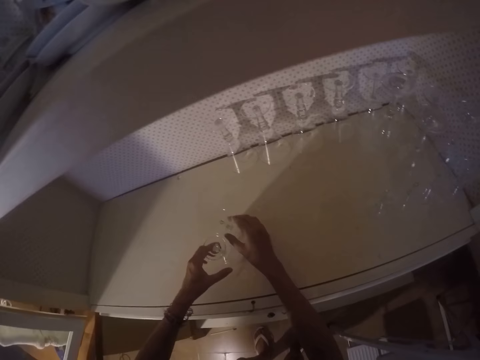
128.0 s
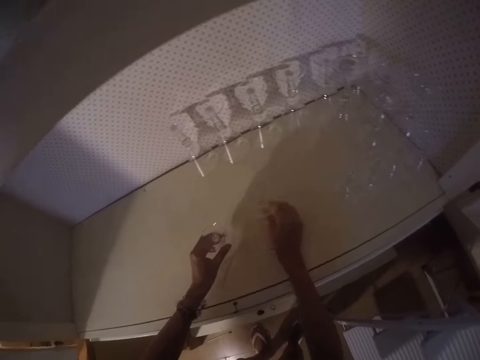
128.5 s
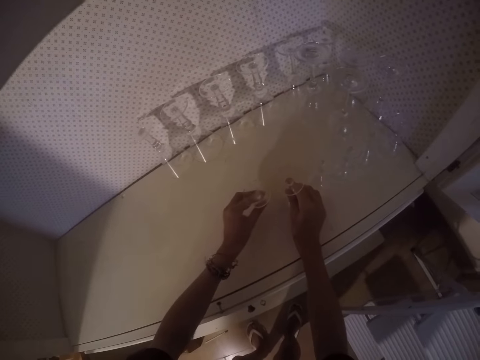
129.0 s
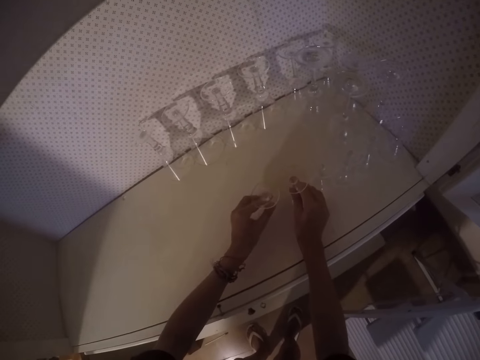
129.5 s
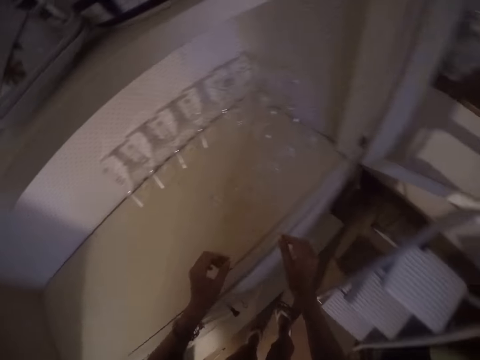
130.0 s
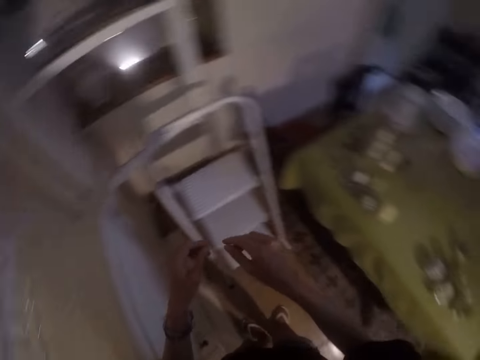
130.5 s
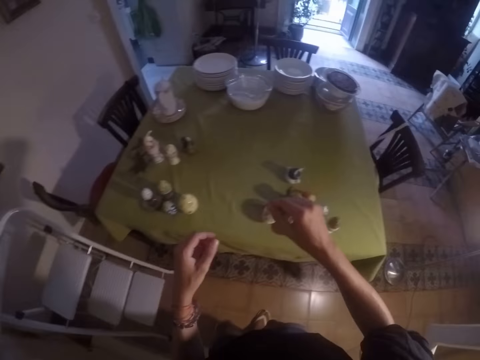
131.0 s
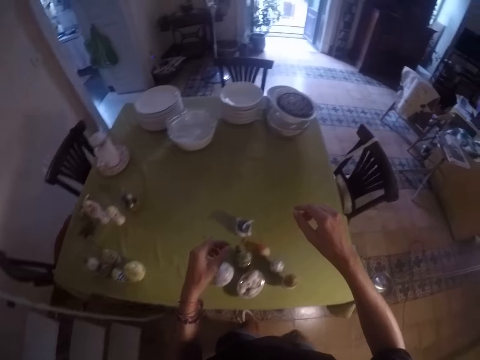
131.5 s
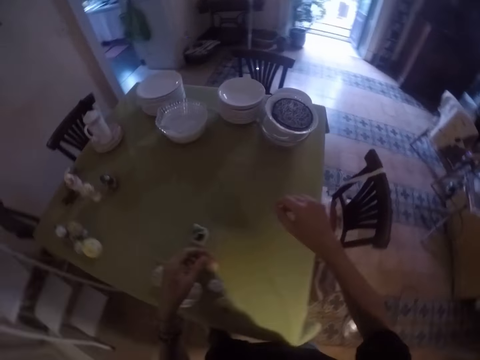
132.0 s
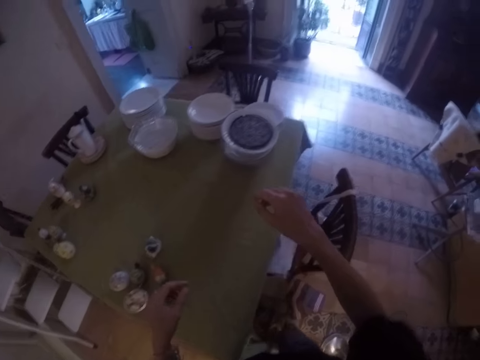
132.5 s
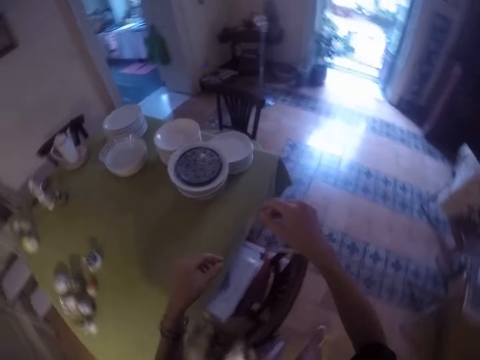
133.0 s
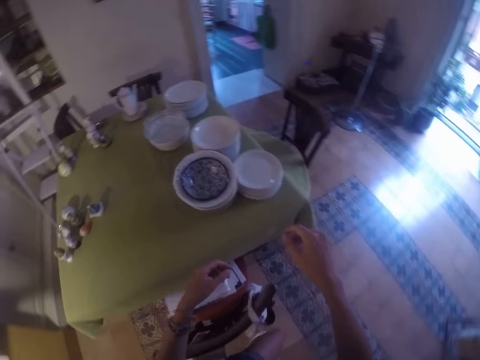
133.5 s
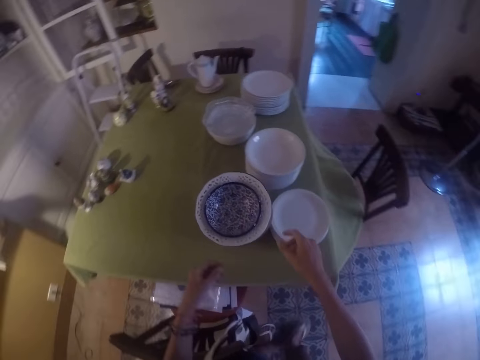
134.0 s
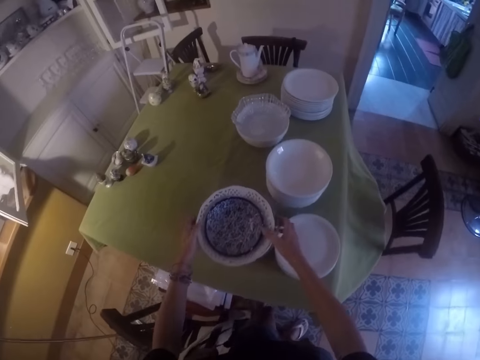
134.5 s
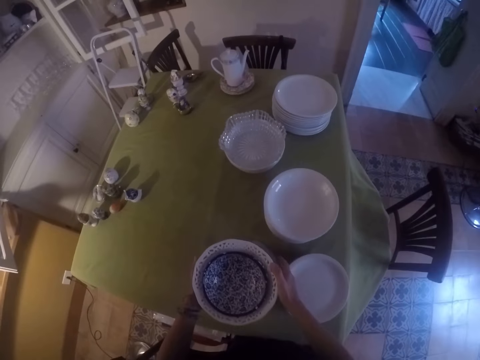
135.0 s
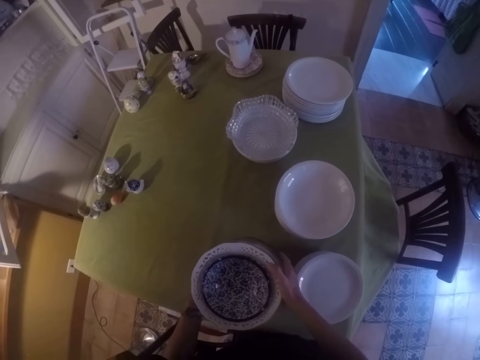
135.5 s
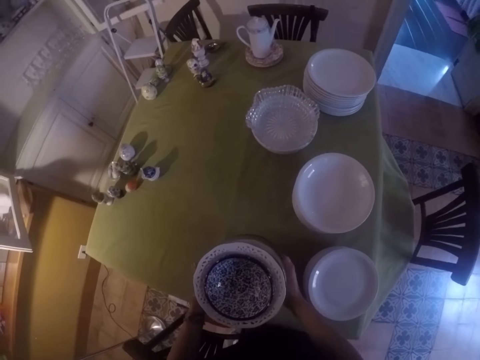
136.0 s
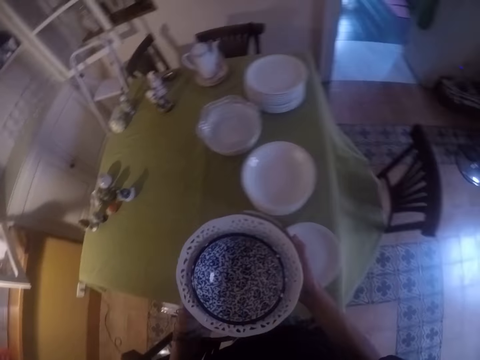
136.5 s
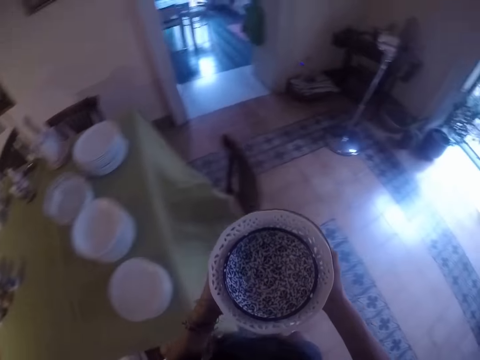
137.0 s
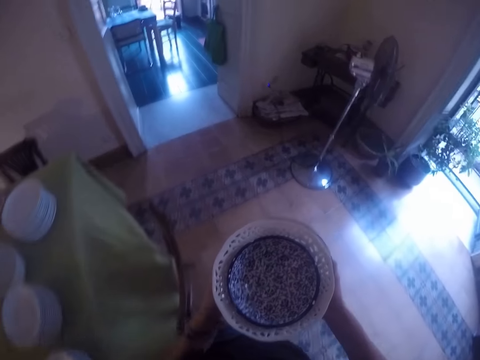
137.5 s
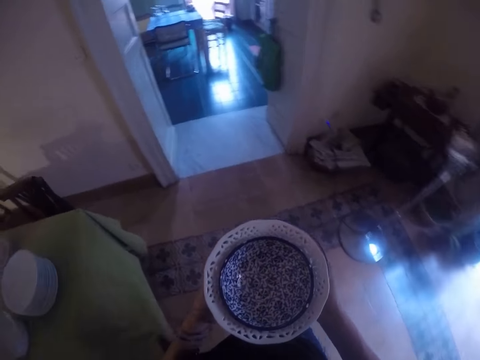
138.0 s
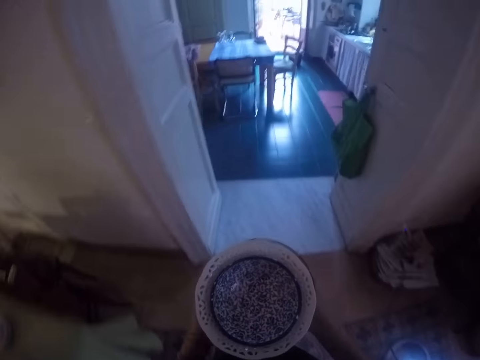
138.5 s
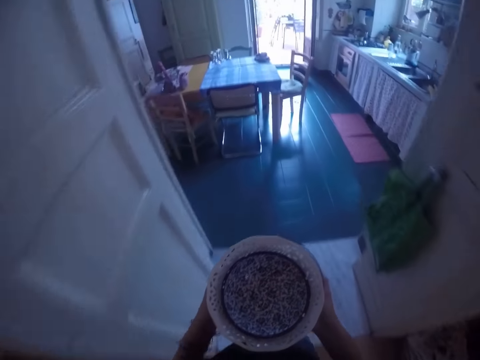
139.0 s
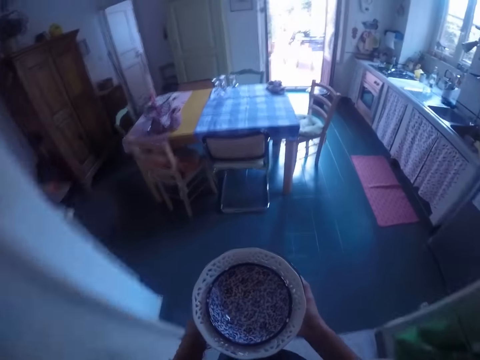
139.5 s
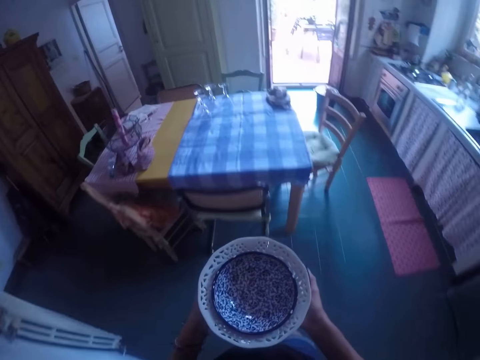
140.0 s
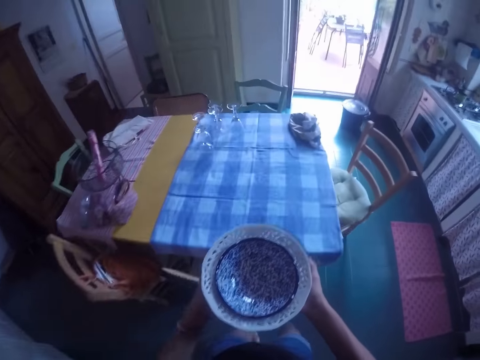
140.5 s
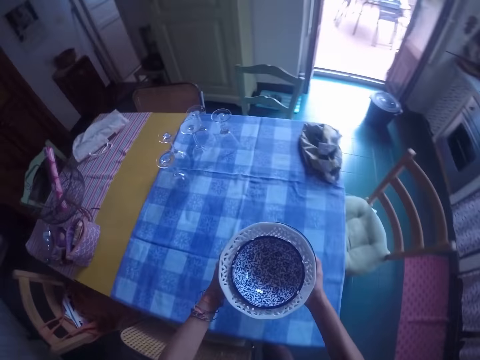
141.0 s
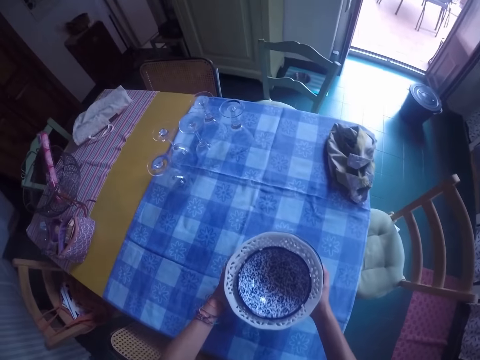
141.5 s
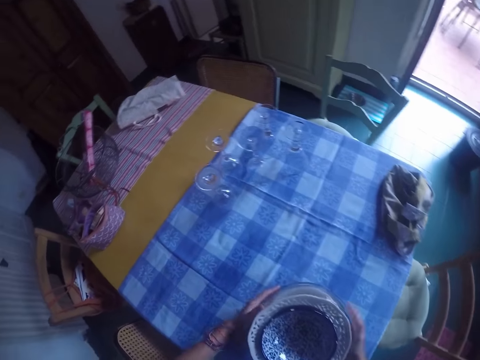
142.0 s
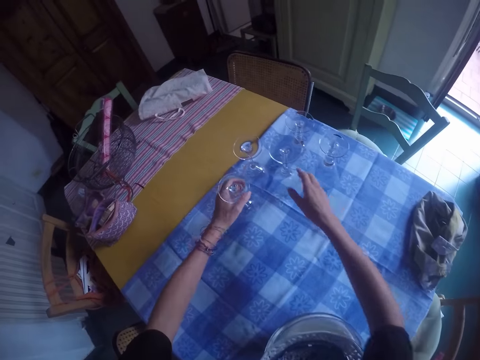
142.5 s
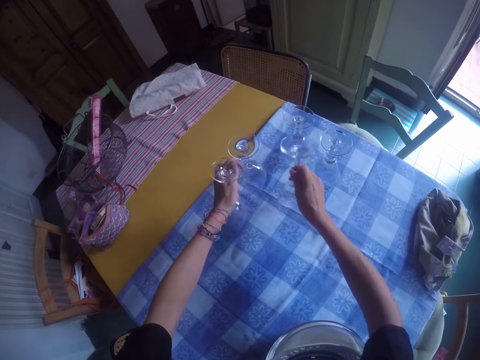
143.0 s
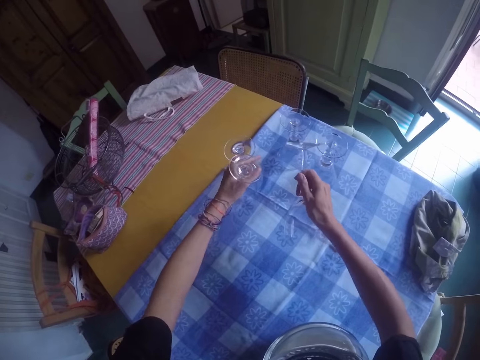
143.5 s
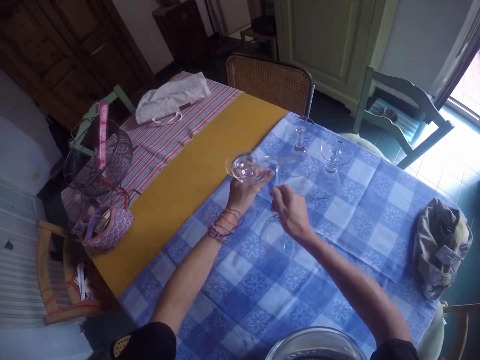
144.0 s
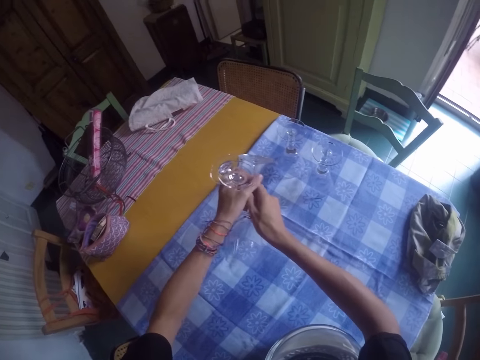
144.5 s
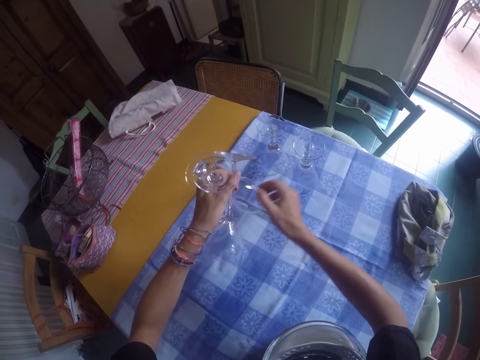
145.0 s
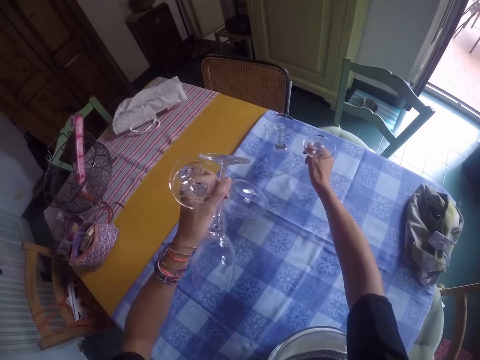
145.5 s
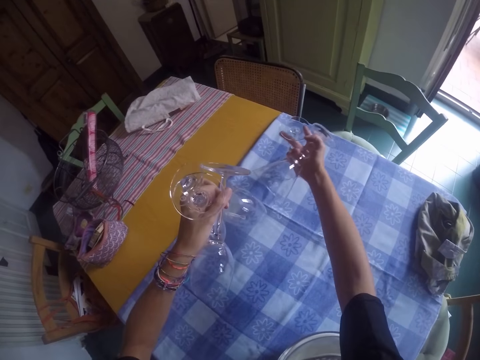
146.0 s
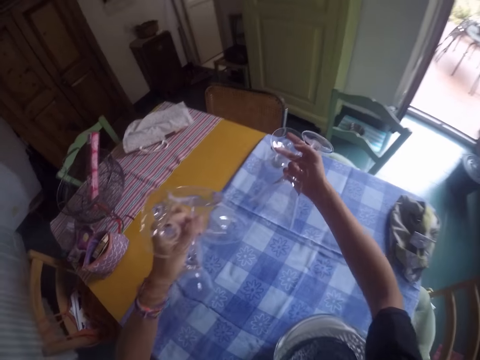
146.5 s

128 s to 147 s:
The camera wearer picks up plates from the table. They walk around the room. They put the plates on a table. They pick up glasses from a table.

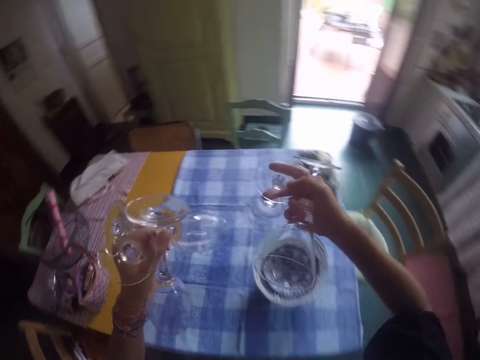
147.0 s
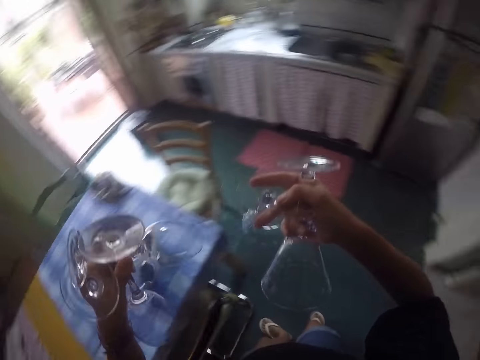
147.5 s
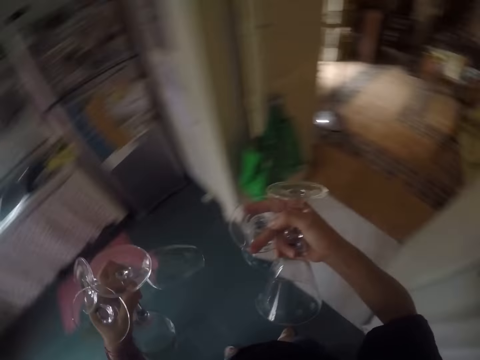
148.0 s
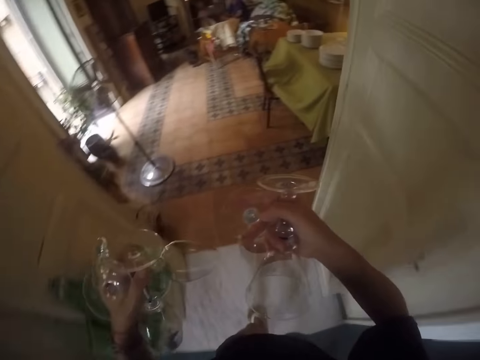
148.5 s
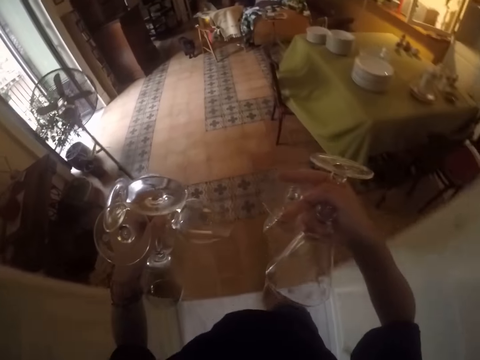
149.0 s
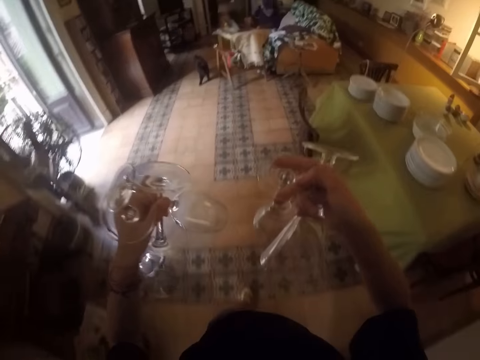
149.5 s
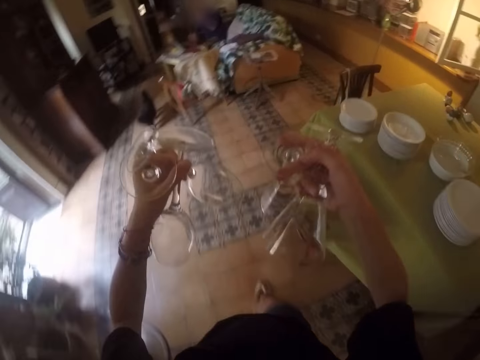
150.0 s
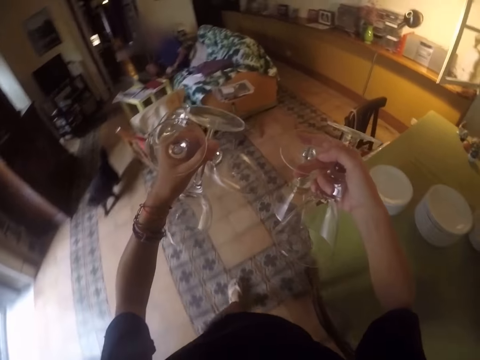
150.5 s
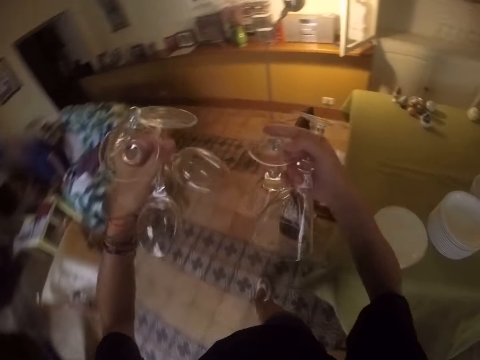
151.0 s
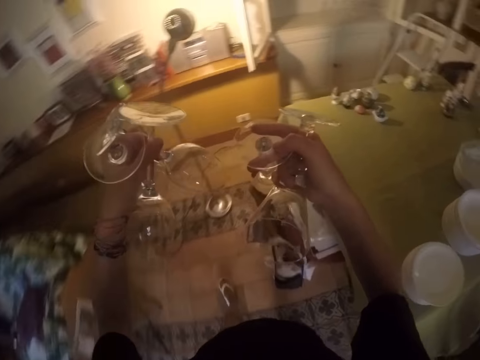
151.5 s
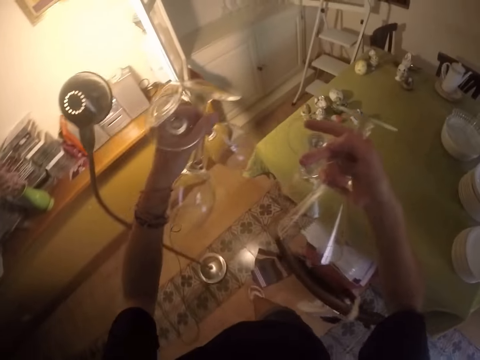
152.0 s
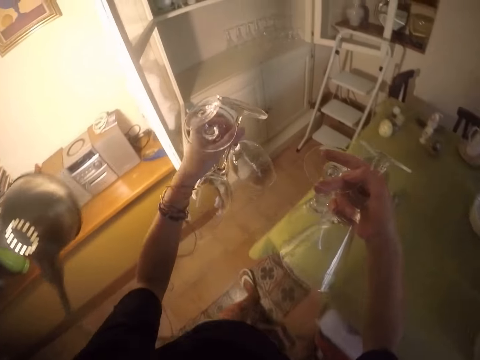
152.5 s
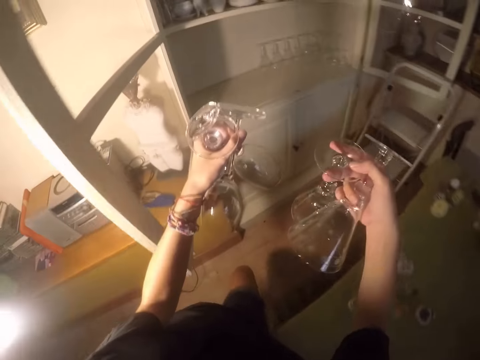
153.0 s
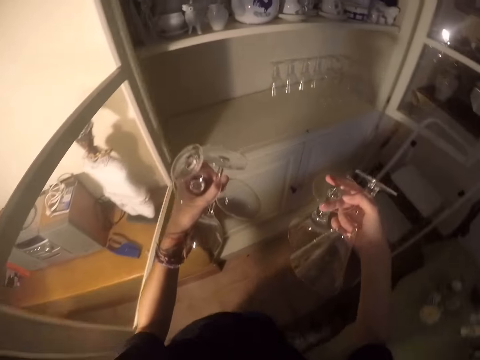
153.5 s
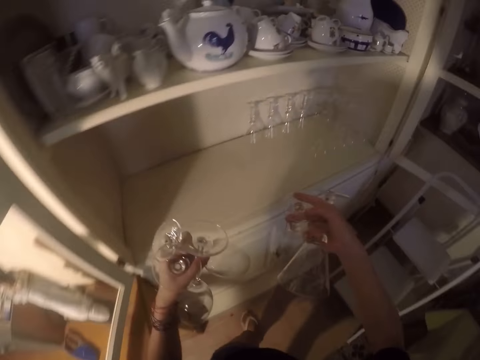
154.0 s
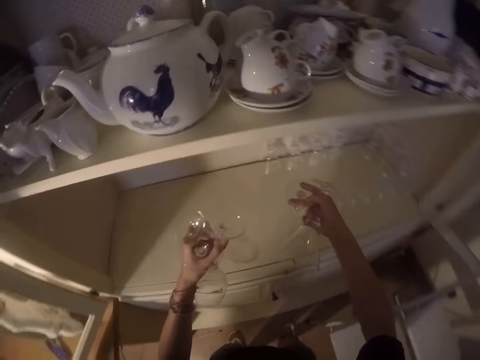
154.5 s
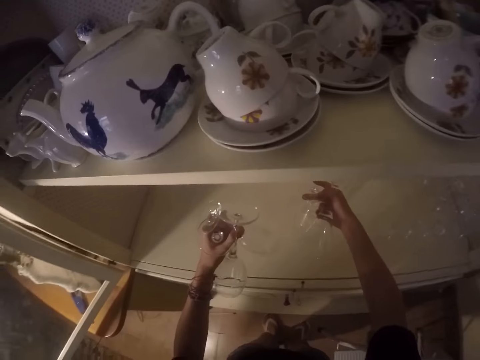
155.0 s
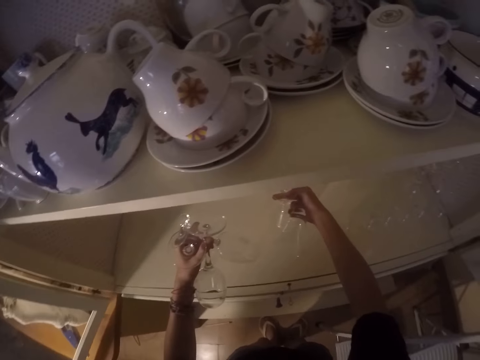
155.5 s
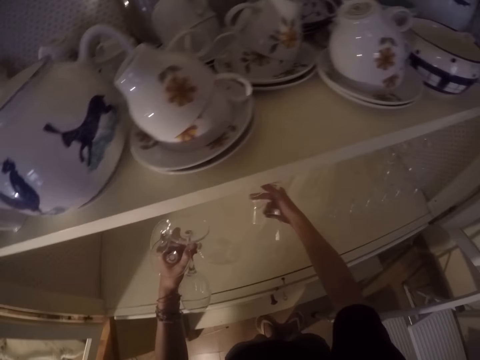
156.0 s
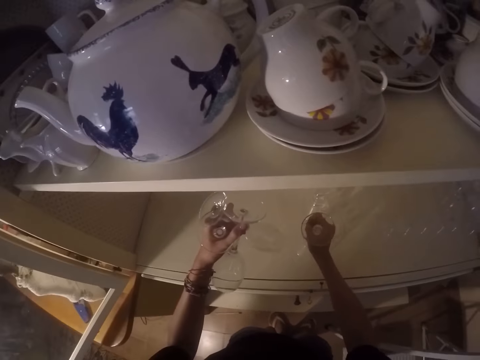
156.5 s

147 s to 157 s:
The camera wearer walks around the room.
